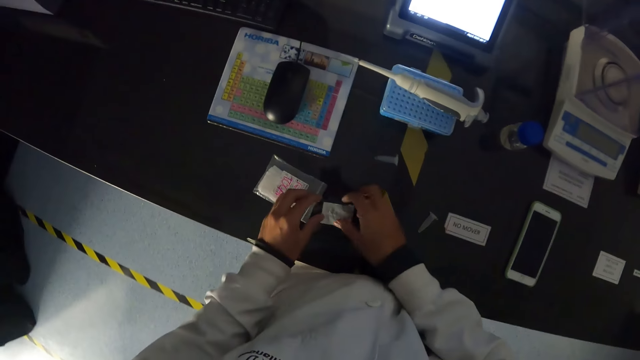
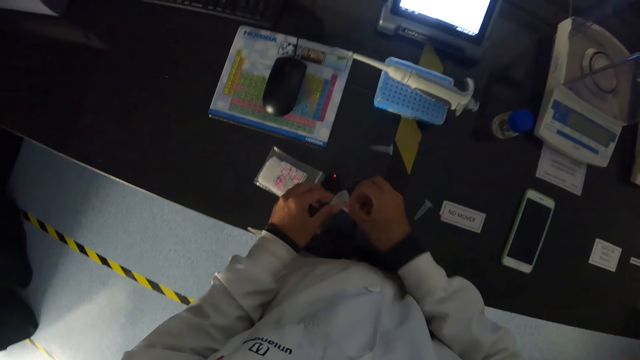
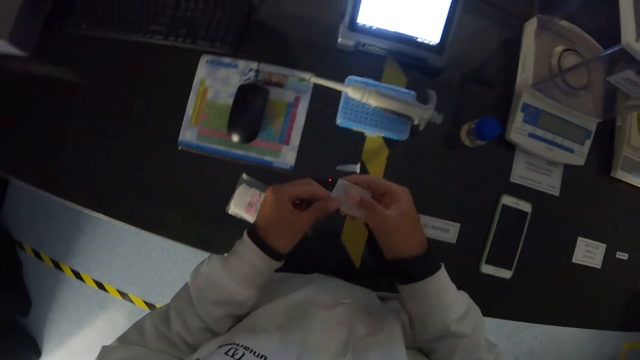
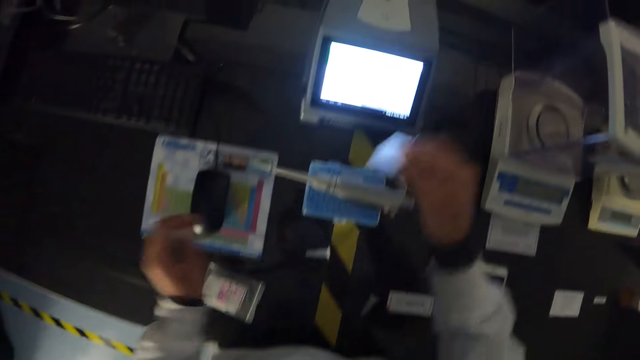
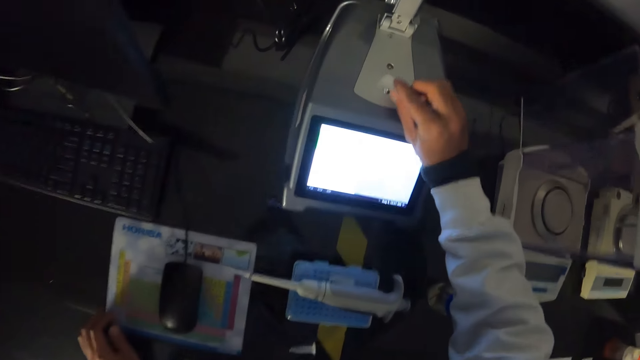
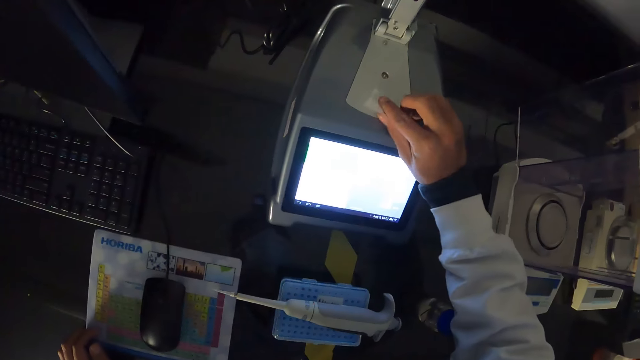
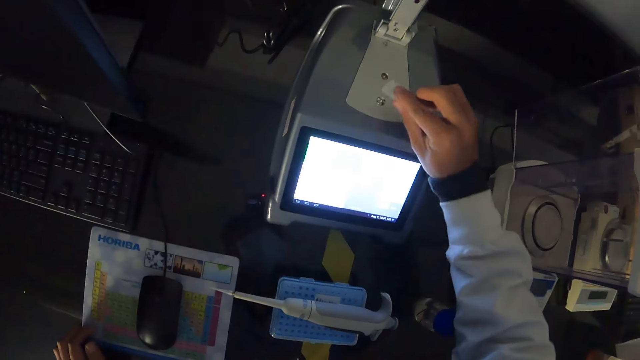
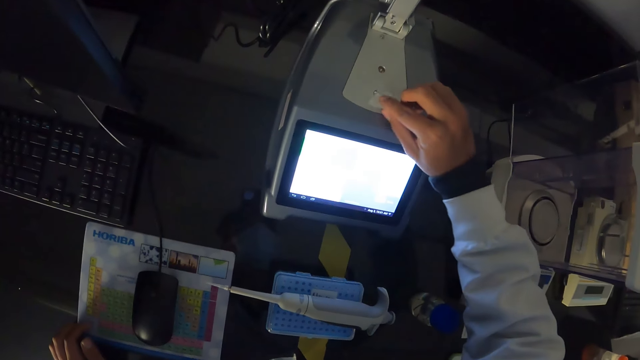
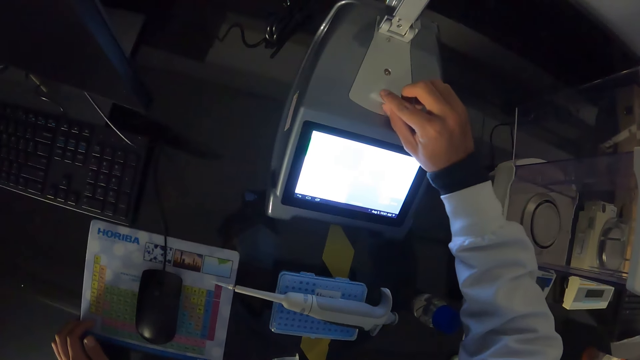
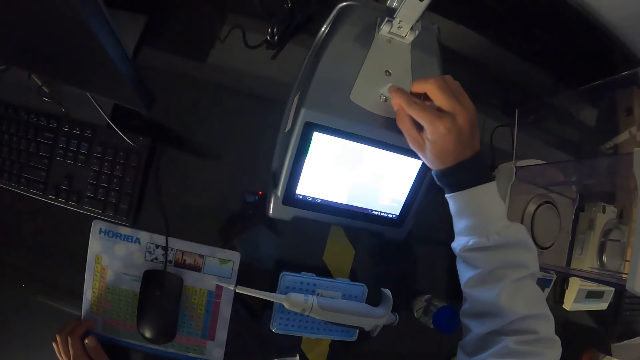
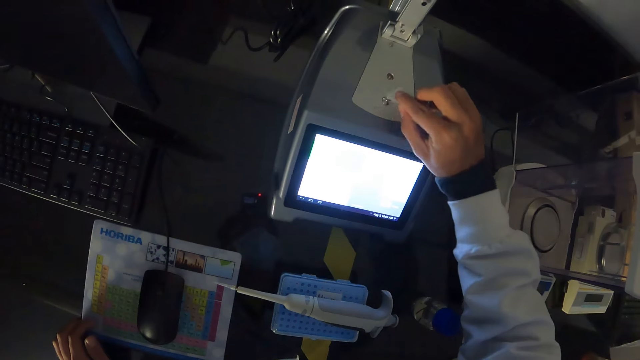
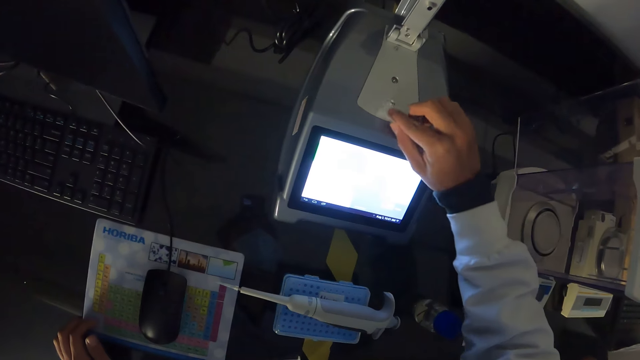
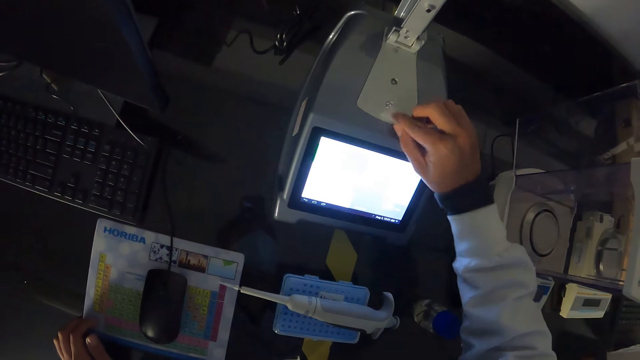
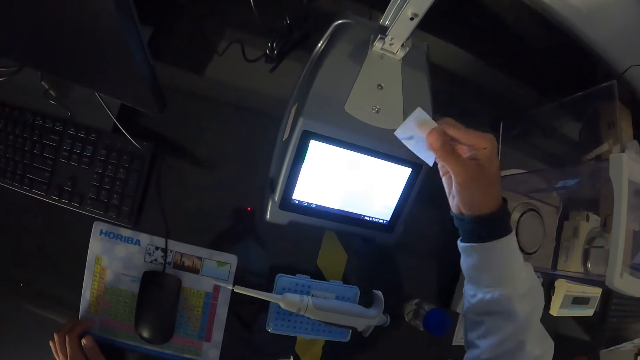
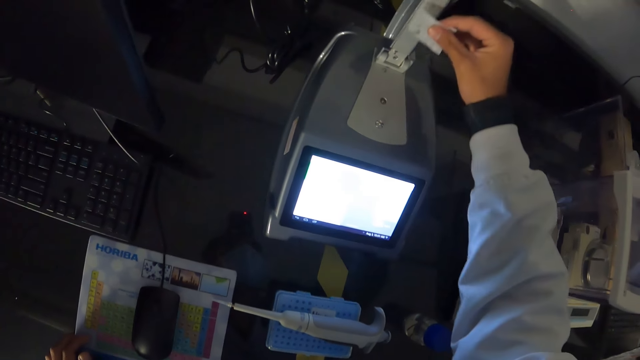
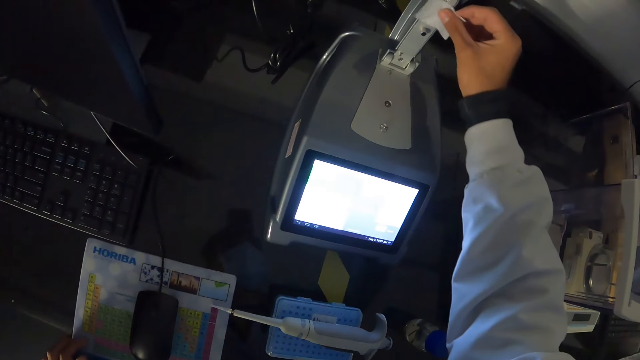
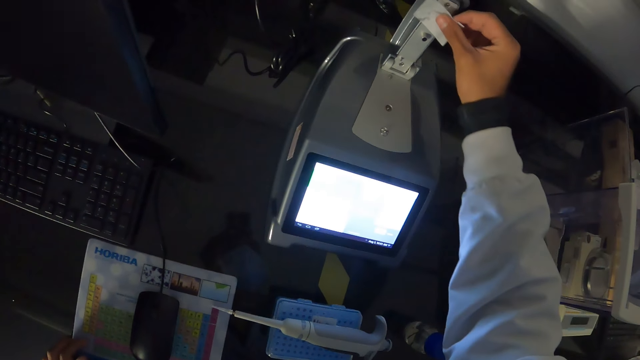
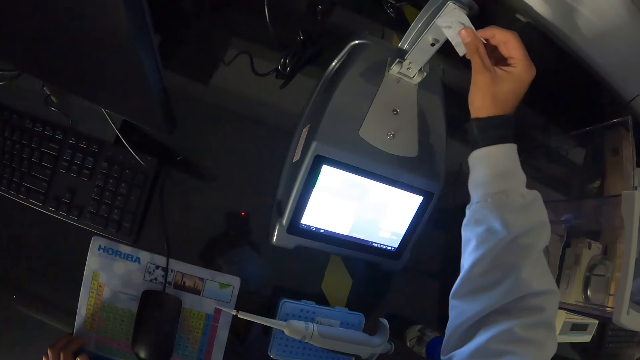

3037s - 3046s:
The camera wearer picks up the wipe or paper from the table with his right hand. He holds the wipe with his hands. He puts his left hand on the table. He puts the paper on the analytical balance. He cleans the pipette calibrating system with the wipe in his right hand.

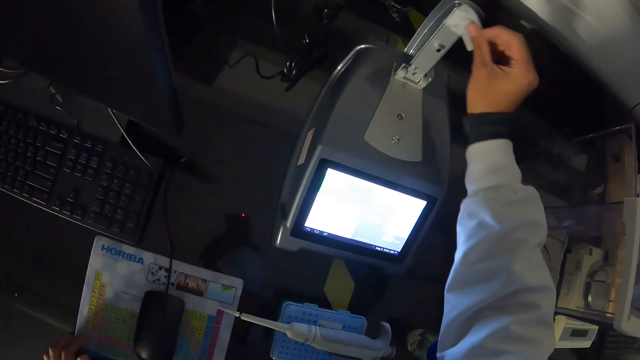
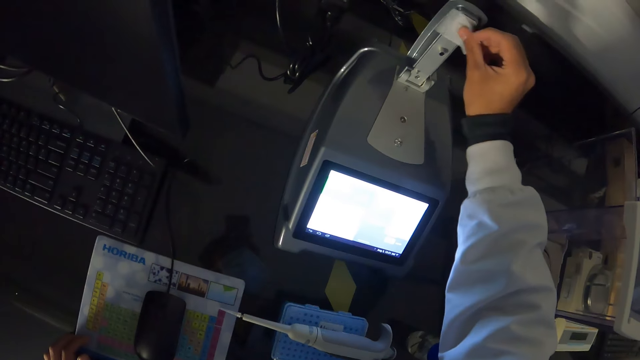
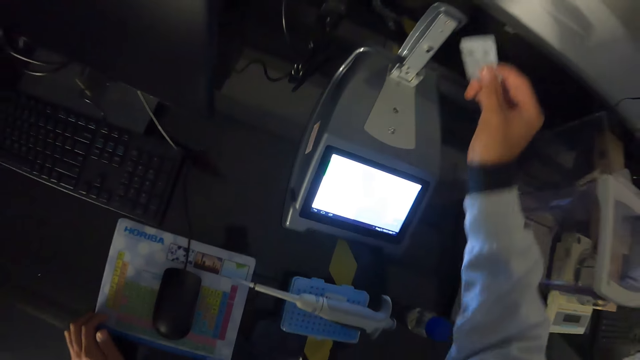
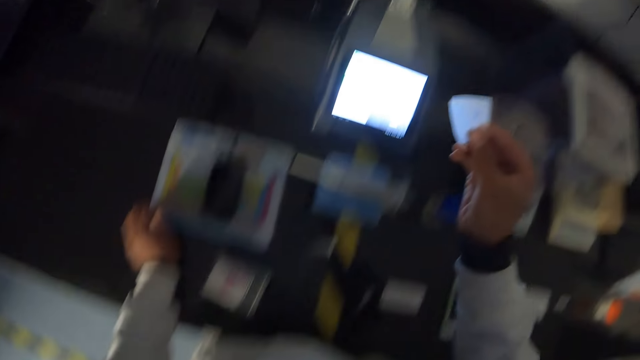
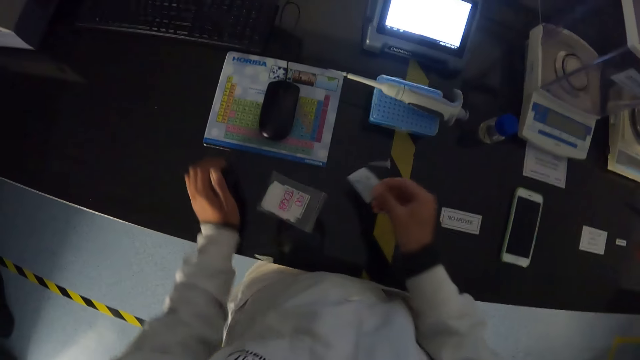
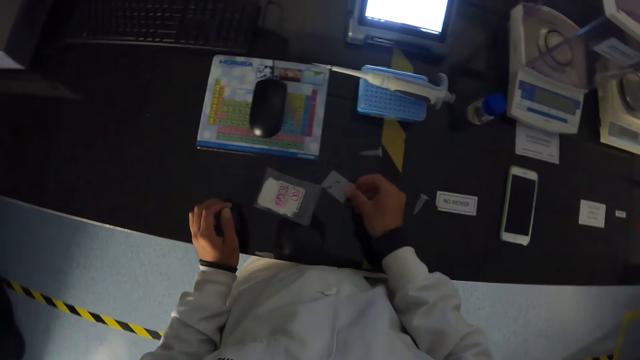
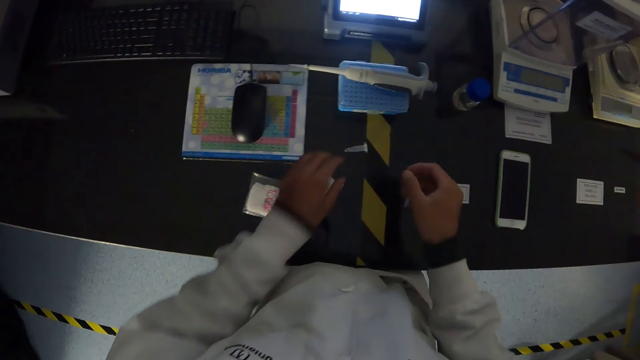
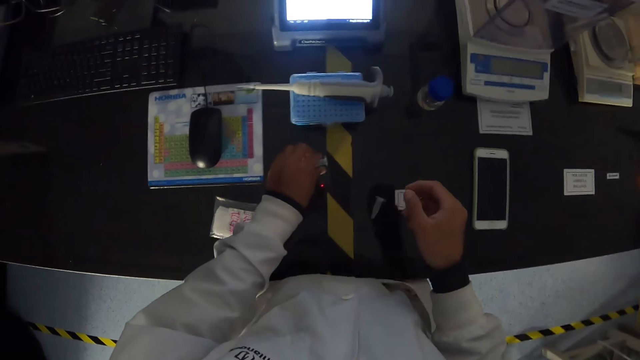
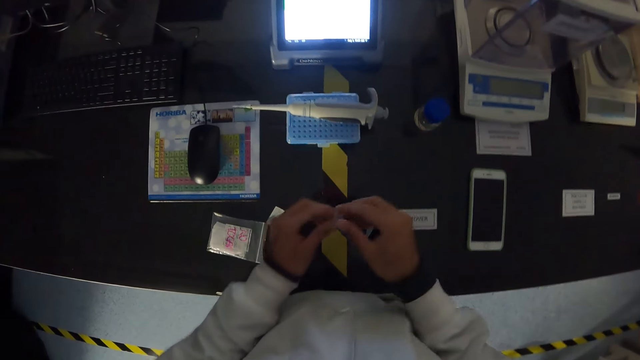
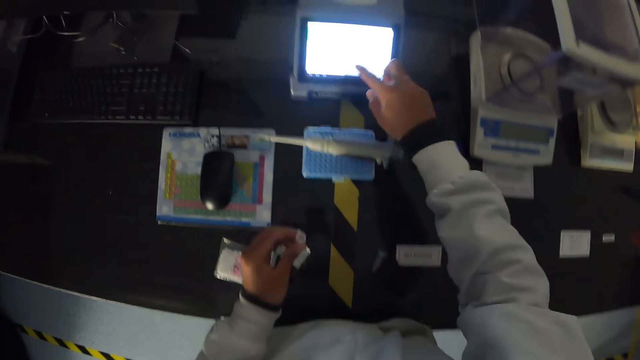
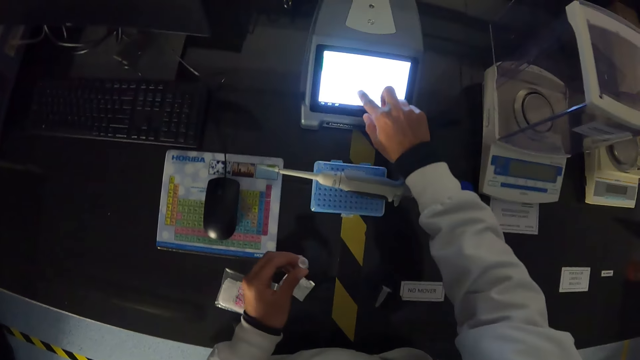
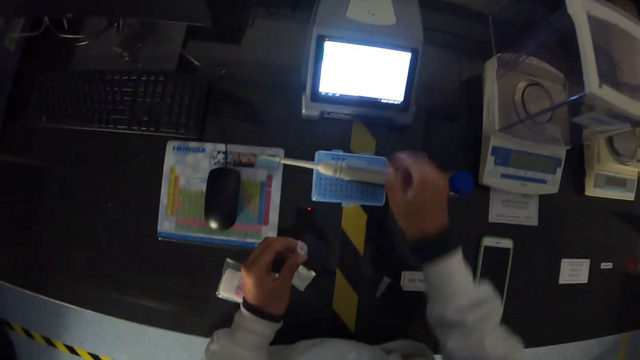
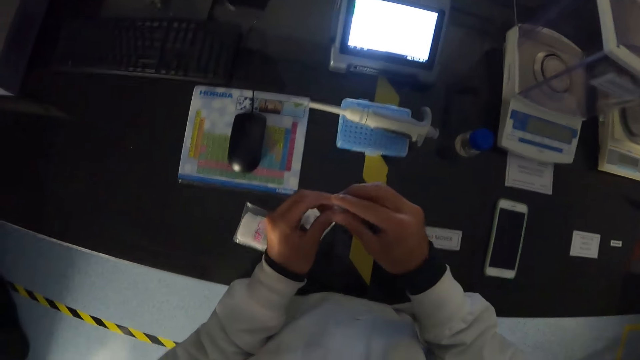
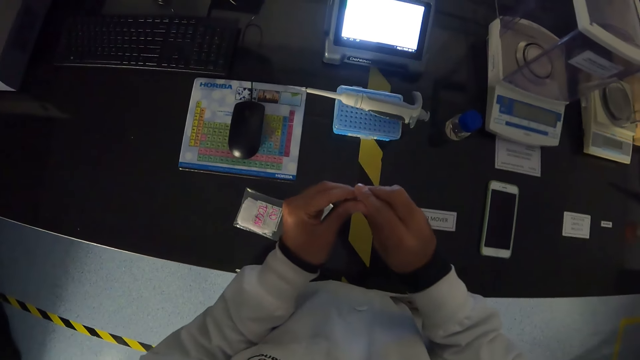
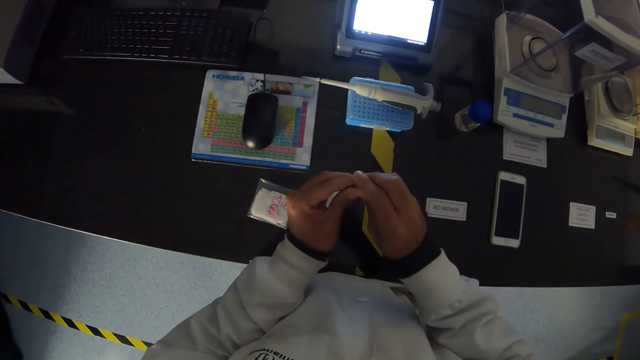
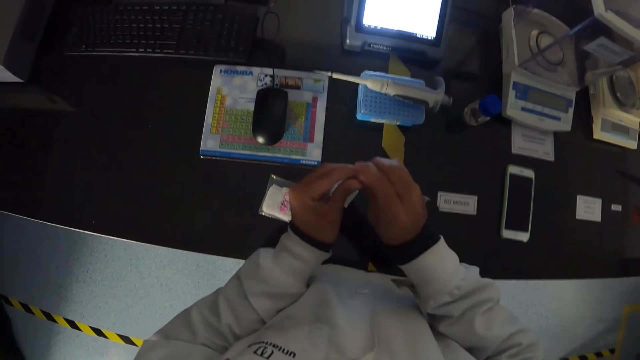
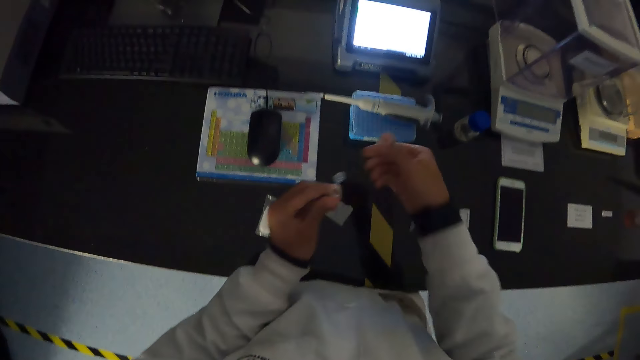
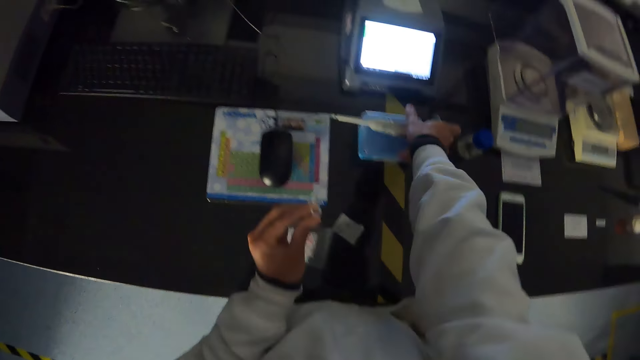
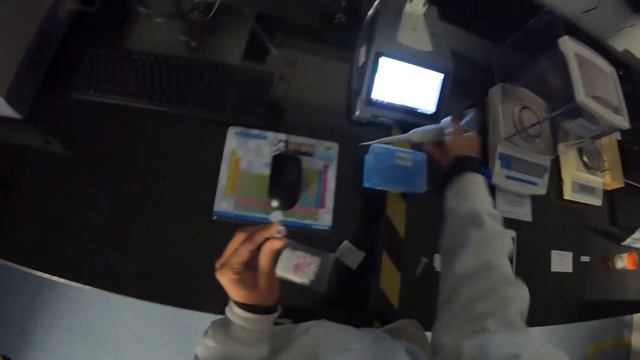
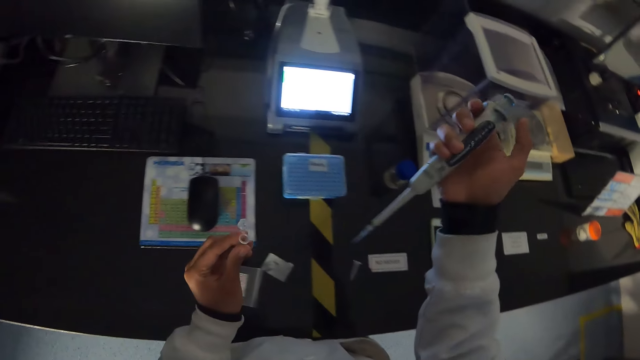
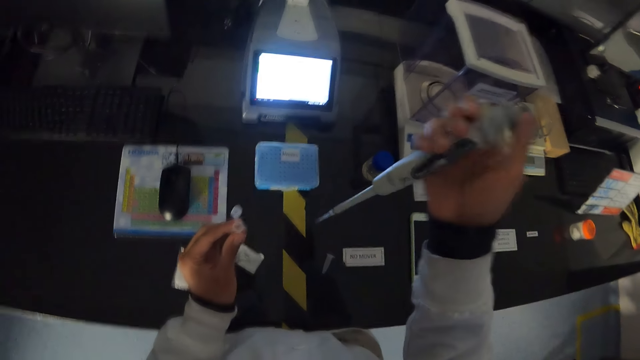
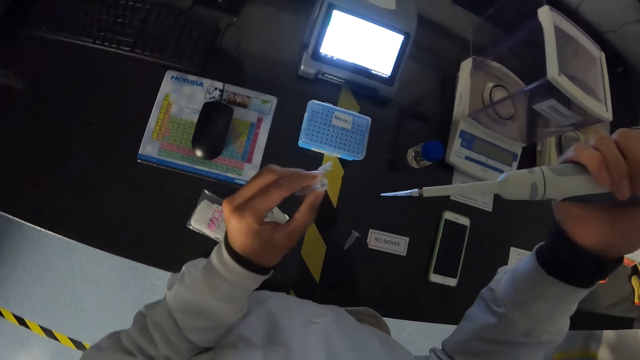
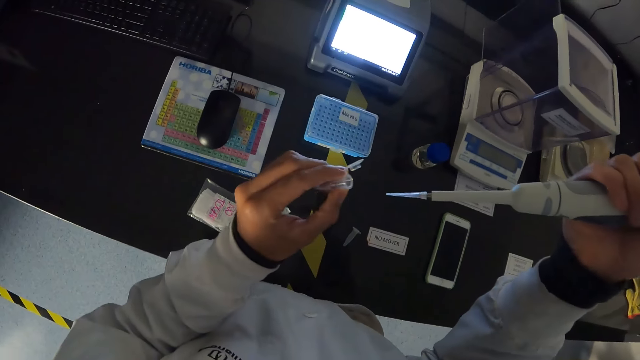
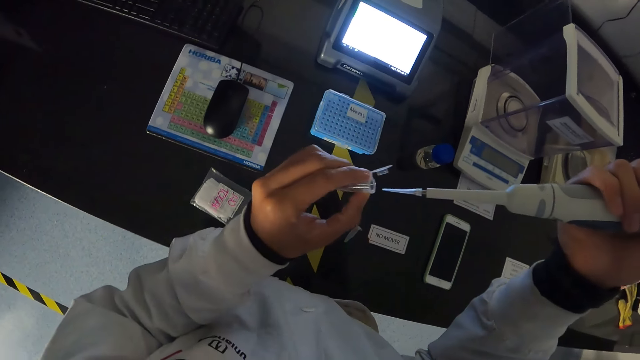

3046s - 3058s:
The camera wearer drops the wipe on the table with his right hand. He picks up the microcentrifuge tube from the table with his left hand. He touches the microcentrifuge tube with his right hand. He presses the pipette calibrating system or analytical balance with his right hand. He records on the analytical balance. He opens the microcentrifuge tube with his right hand. He picks up the pipette from the microcentrifuge tube box on the table with his right hand.
